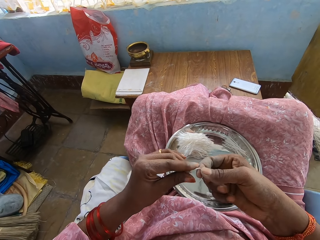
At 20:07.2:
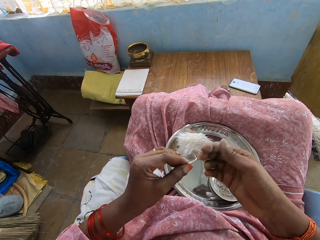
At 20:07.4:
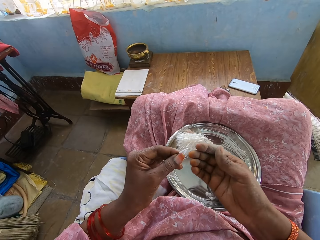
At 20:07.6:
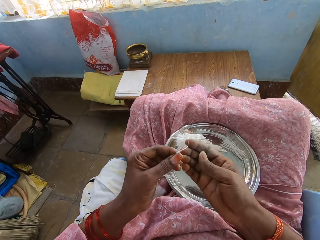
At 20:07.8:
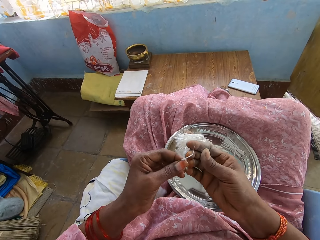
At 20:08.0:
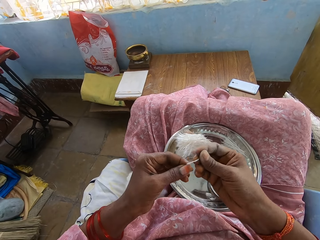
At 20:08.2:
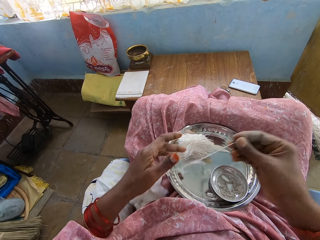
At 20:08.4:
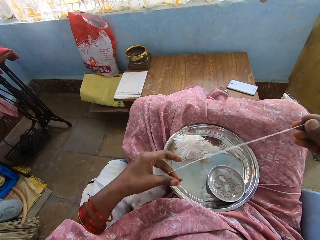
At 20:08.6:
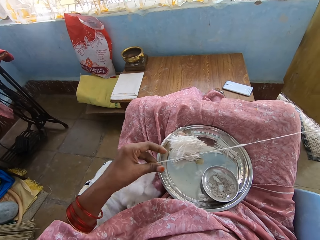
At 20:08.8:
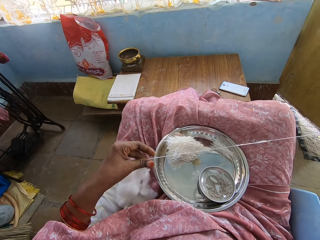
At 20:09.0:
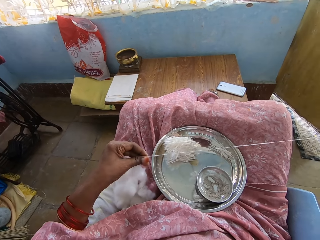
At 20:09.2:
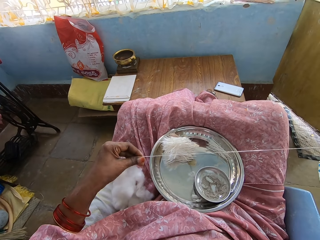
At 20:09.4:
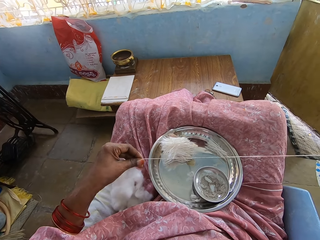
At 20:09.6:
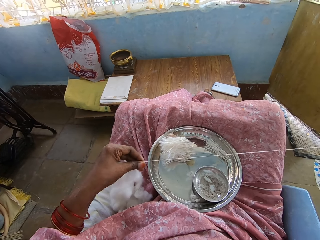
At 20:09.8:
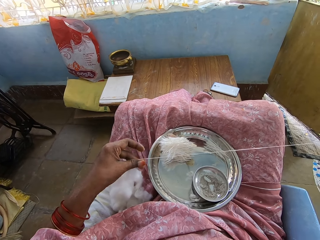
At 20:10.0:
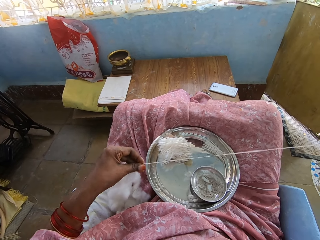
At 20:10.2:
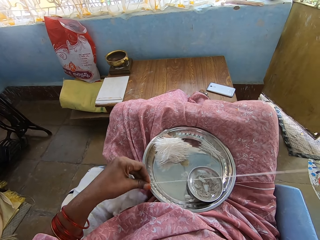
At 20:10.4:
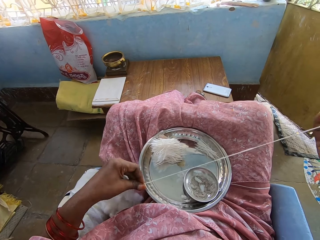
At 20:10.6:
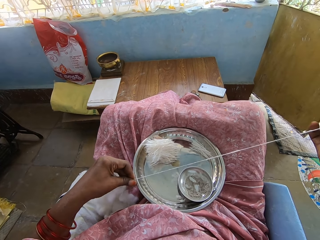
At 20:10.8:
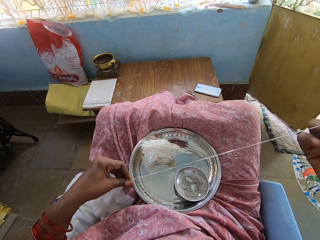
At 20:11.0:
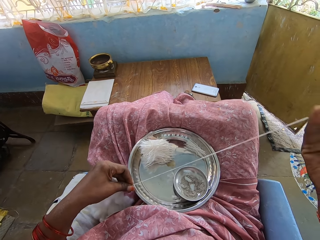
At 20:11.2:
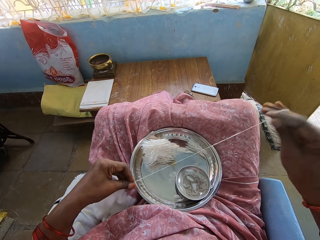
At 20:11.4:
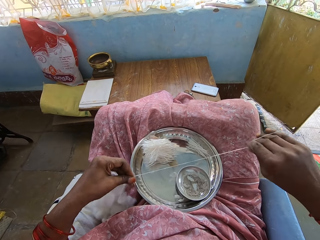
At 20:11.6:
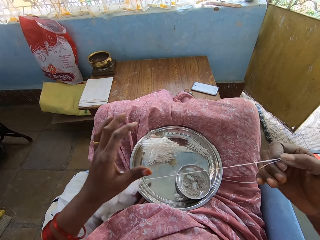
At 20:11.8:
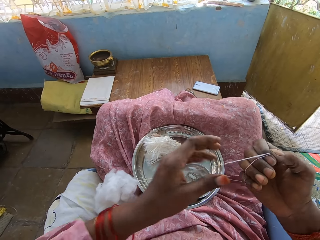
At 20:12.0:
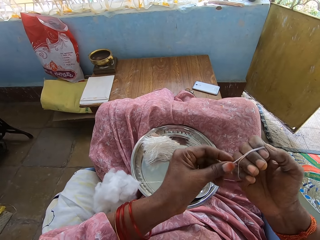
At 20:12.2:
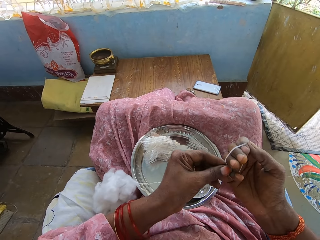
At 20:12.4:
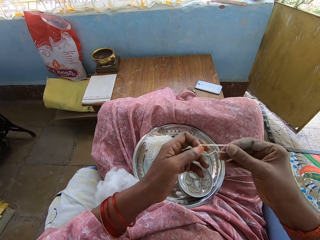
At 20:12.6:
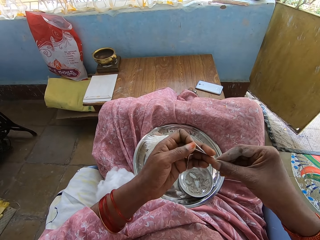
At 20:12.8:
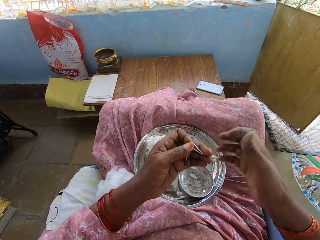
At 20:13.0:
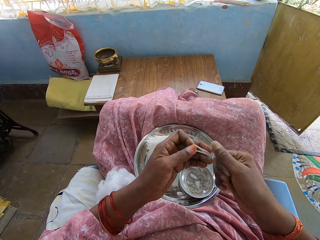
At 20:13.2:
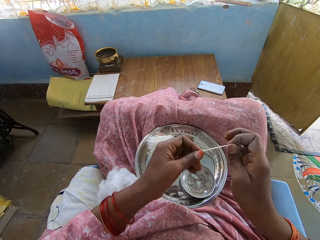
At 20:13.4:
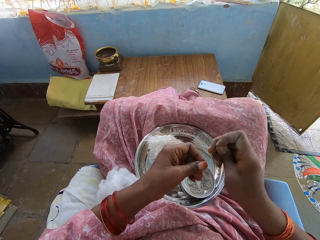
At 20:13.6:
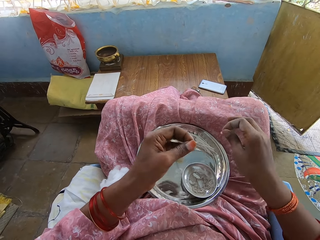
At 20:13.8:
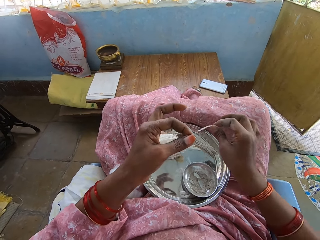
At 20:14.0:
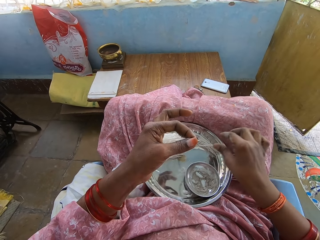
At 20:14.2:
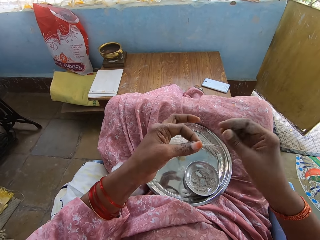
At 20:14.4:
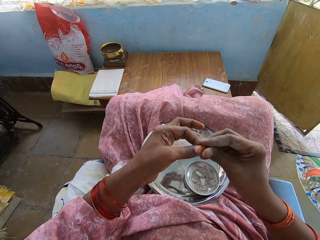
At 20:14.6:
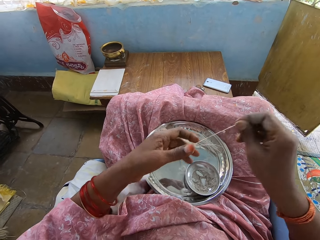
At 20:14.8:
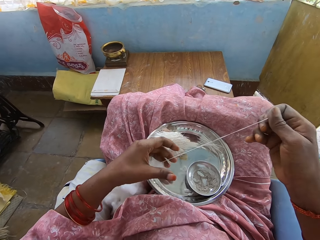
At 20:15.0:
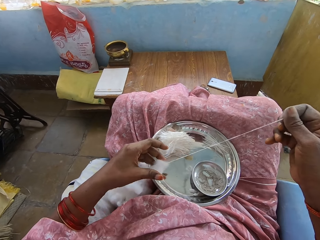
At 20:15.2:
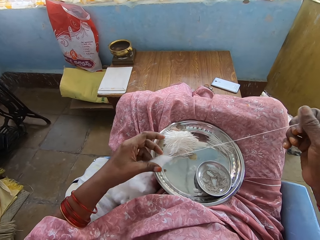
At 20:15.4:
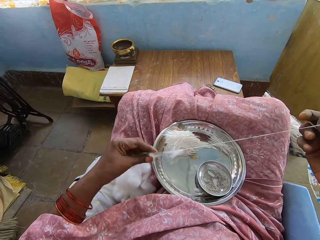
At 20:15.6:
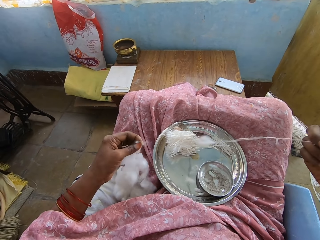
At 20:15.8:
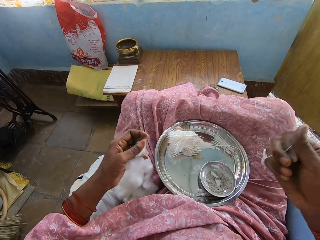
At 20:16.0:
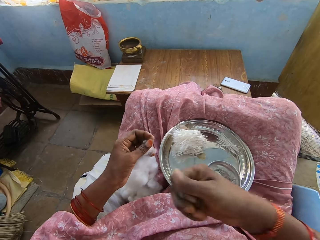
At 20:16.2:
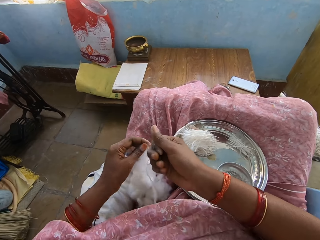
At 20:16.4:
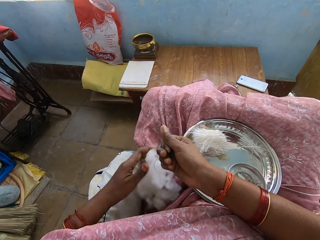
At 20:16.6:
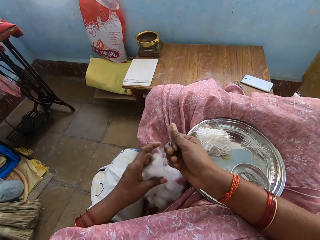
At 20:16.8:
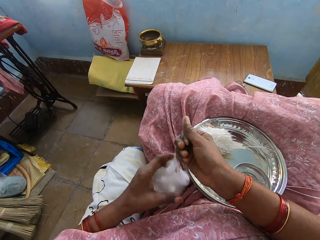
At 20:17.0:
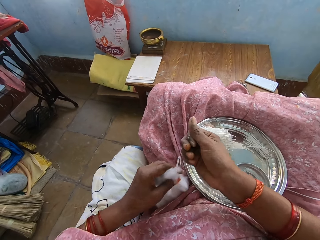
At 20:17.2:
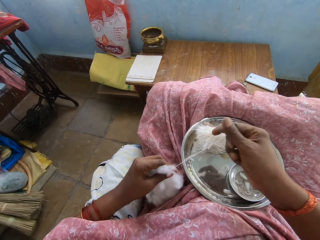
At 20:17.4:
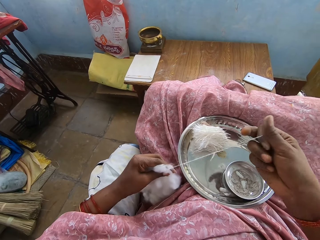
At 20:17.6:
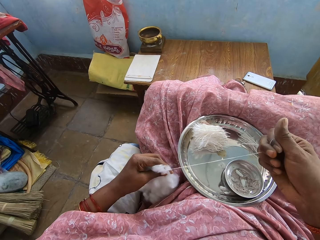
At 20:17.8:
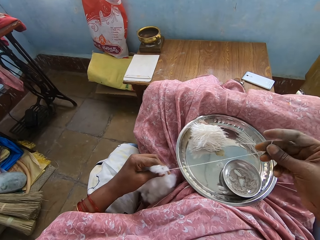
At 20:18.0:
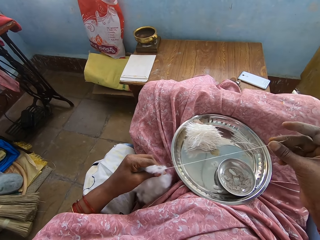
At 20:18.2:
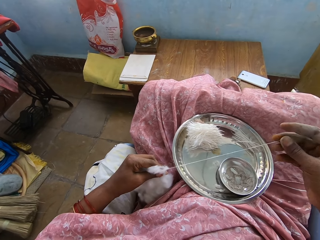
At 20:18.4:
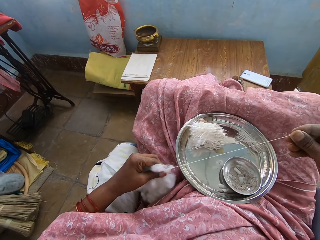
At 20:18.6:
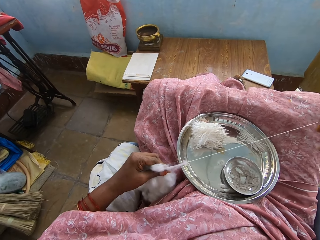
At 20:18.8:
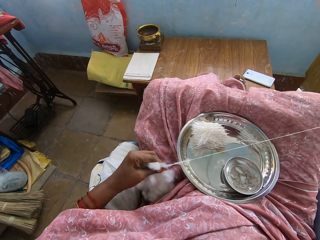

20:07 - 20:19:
The camera wearer straightens the cotton strand. She rolls the cotton strand on her fingers. She twists the cotton strand. She cuts the cotton strand from the other cotton strand. She places the cotton strand on the tray. She pulls the cotton strand.

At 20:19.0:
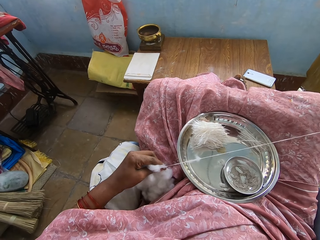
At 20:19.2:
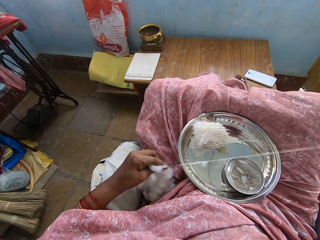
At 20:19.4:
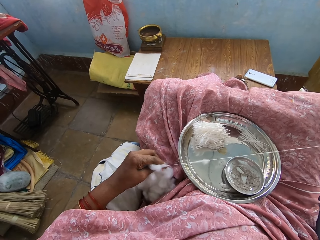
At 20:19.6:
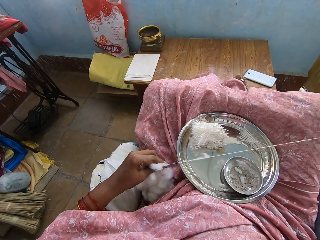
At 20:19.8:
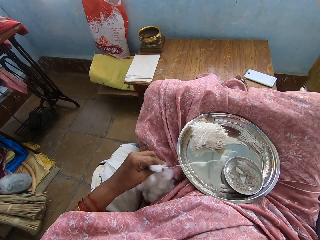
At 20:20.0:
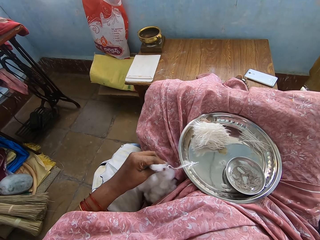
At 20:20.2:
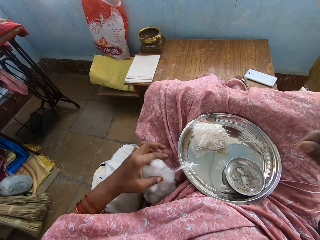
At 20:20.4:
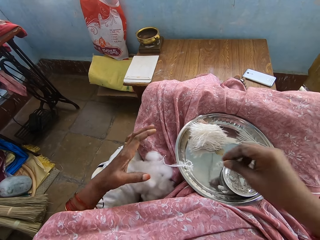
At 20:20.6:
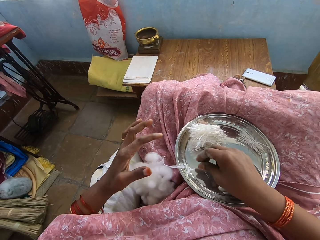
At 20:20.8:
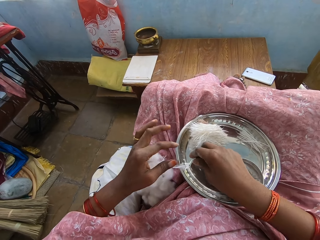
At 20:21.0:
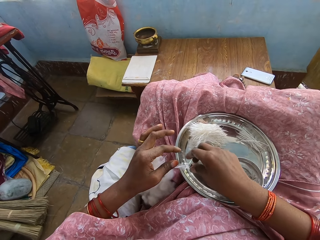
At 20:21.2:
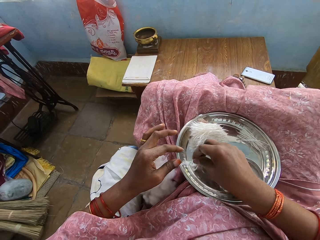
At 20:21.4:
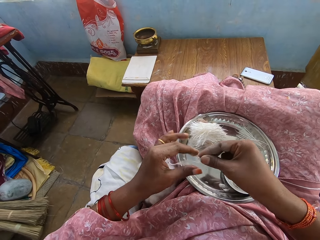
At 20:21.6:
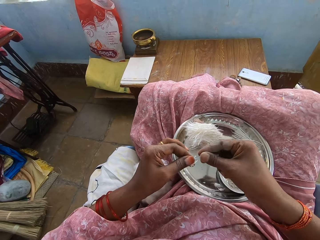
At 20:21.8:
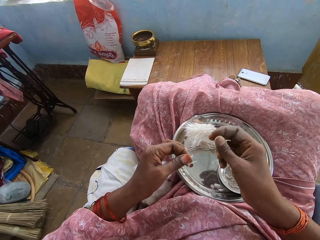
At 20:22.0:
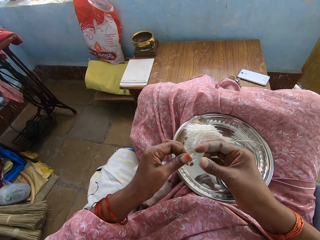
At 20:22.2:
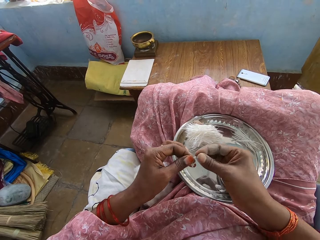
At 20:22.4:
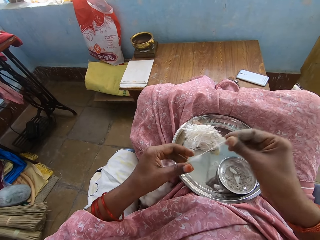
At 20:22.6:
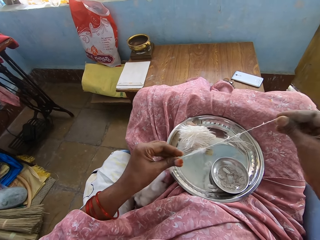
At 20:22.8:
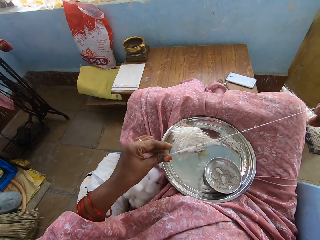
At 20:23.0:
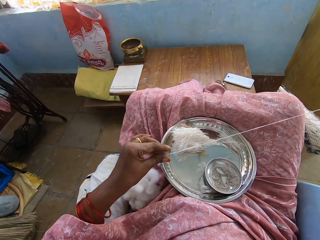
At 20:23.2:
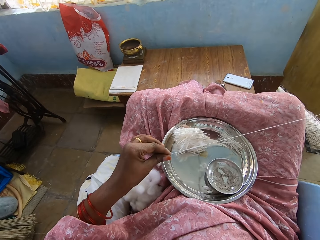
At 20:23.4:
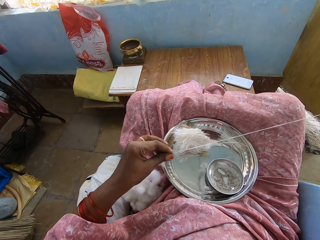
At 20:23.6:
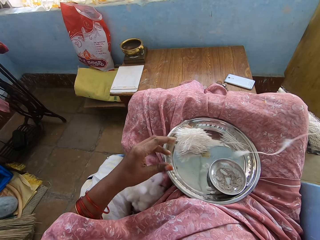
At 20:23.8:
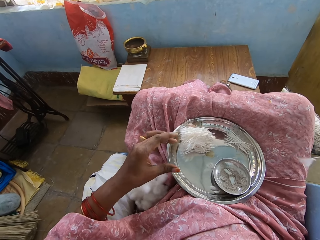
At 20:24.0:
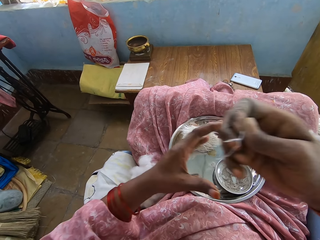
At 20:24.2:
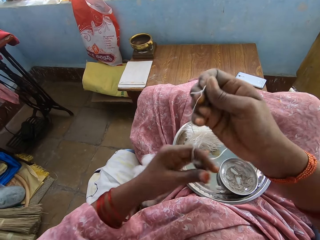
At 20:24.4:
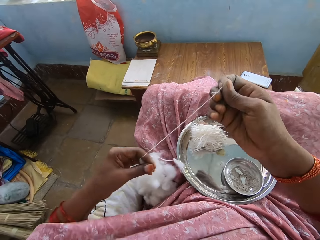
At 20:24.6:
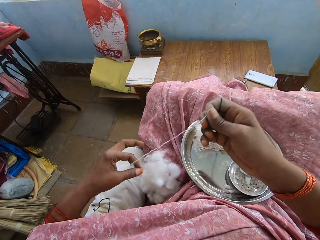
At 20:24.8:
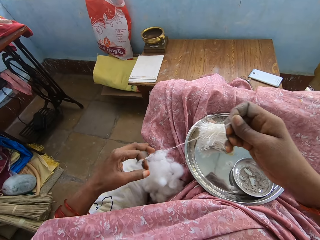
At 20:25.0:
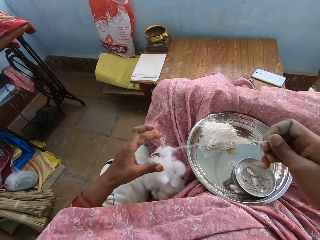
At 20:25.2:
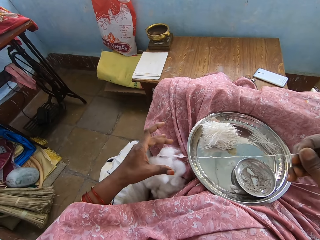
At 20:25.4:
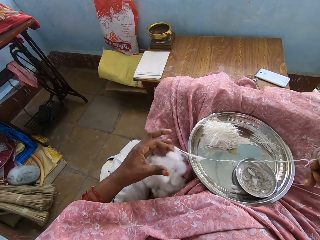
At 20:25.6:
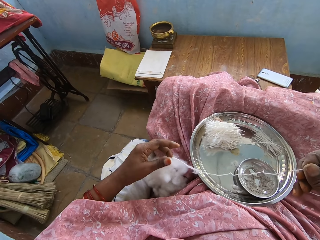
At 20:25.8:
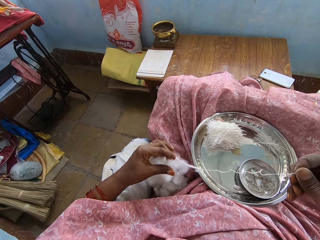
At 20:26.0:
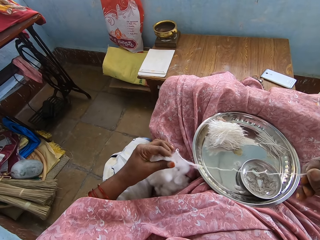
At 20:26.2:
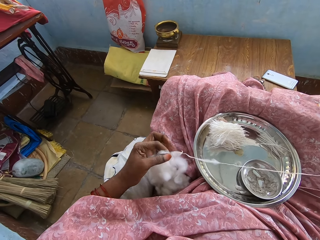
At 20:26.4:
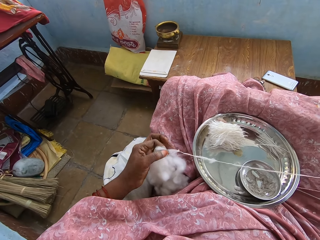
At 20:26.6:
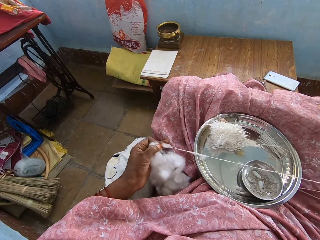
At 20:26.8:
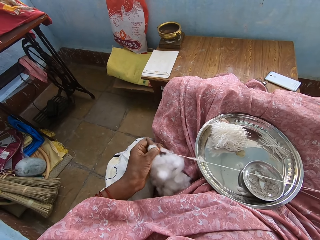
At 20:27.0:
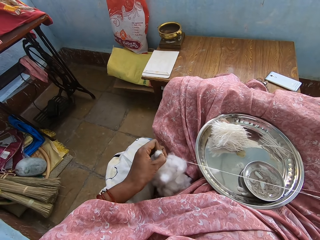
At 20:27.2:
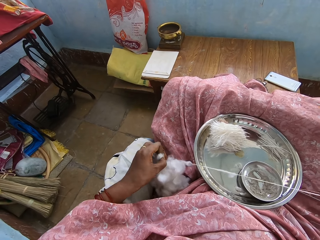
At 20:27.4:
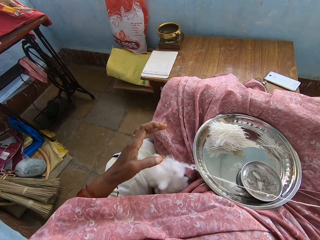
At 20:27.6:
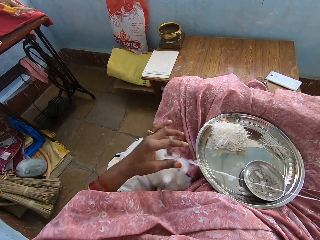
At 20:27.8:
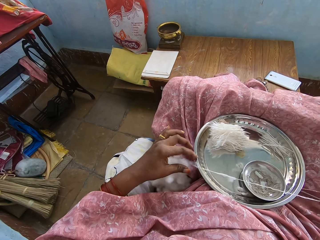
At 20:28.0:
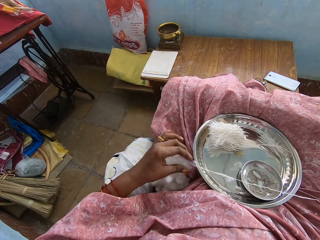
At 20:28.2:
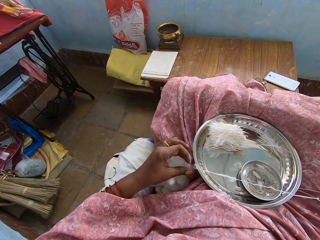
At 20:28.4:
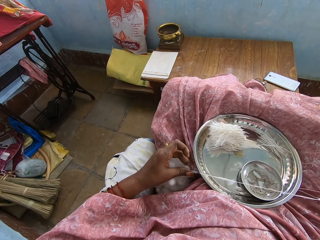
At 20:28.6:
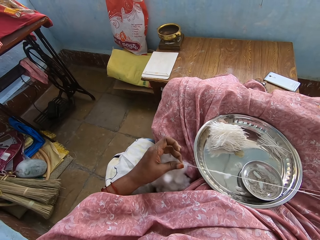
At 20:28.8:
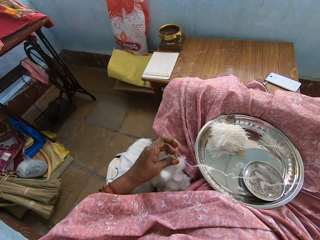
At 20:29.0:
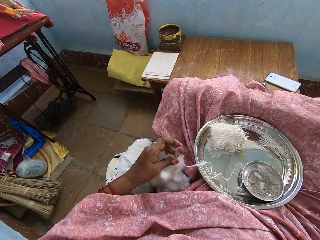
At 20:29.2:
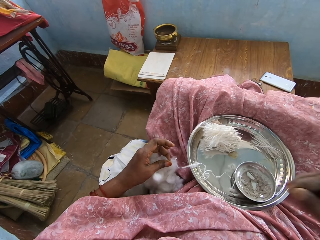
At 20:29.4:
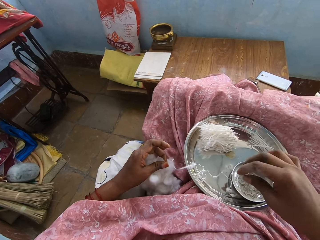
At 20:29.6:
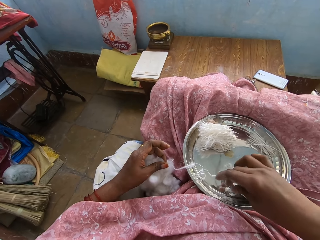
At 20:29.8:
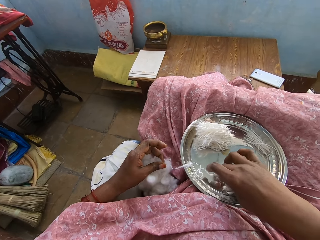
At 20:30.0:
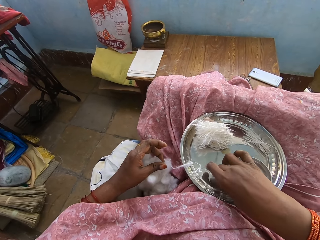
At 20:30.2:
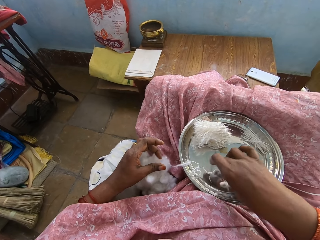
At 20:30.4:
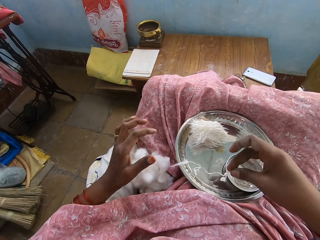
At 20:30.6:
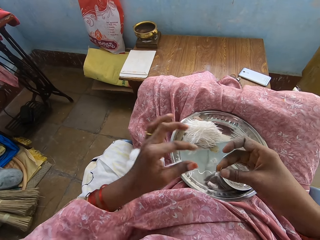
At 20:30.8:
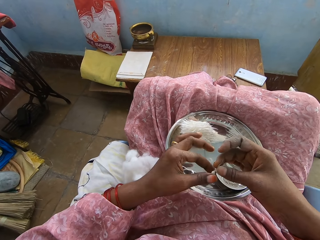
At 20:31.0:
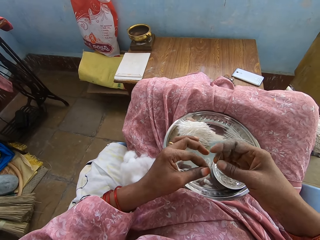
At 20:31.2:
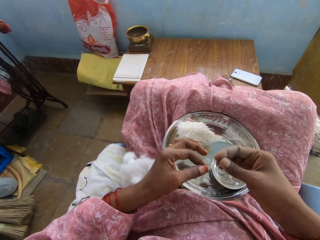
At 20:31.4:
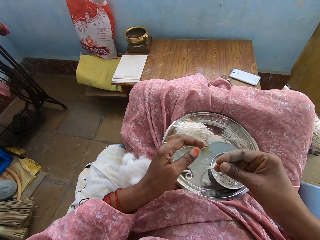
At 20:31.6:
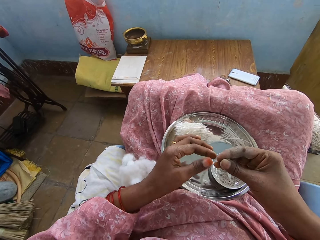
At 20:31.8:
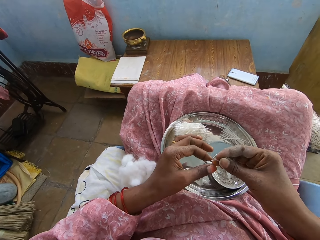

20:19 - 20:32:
The camera wearer picks the cotton strand from the tray. They pull the cotton strand and straighten the cotton strand. They pick the cotton strand from the tray.
